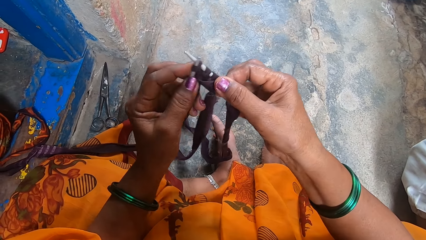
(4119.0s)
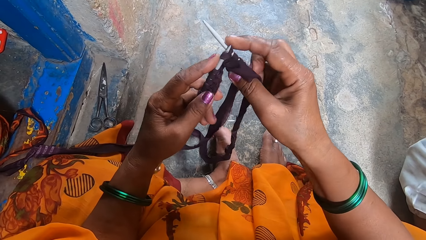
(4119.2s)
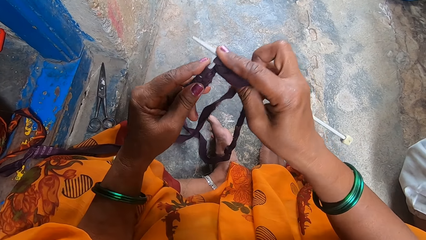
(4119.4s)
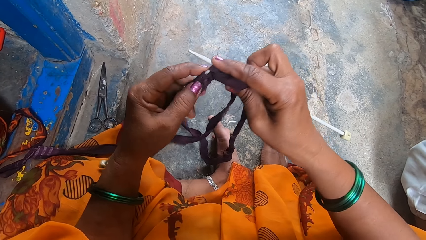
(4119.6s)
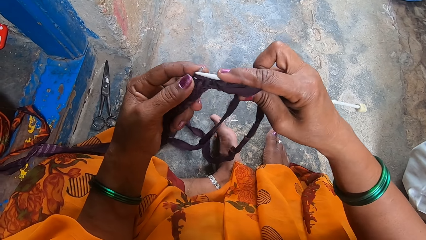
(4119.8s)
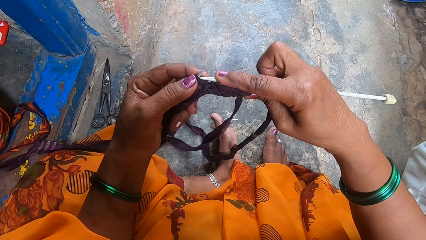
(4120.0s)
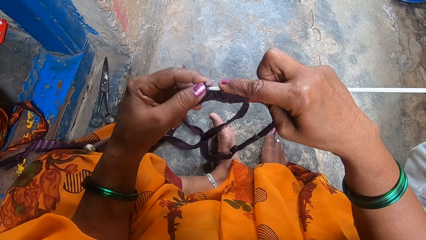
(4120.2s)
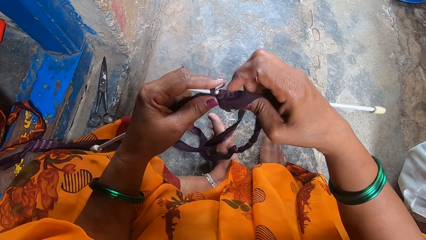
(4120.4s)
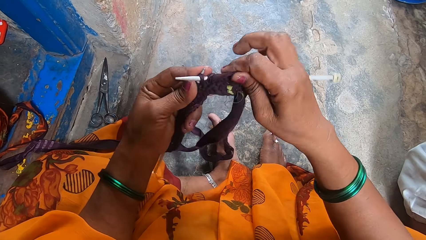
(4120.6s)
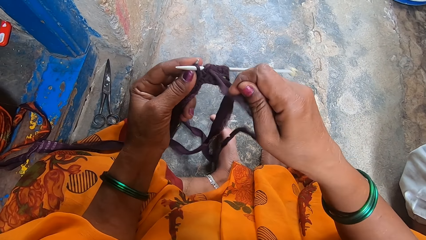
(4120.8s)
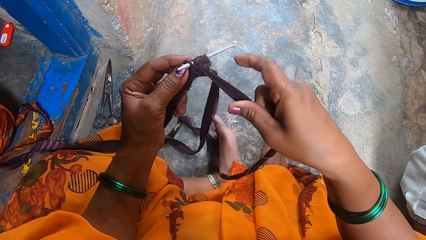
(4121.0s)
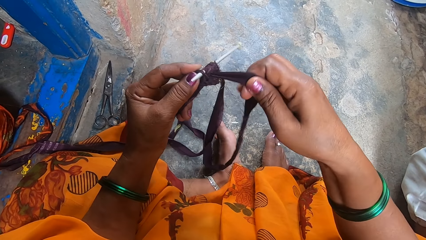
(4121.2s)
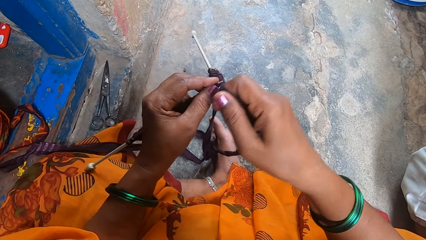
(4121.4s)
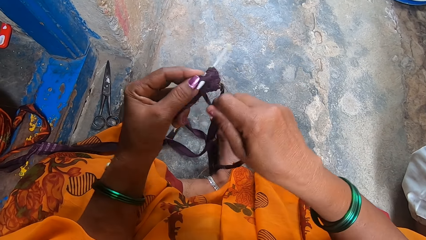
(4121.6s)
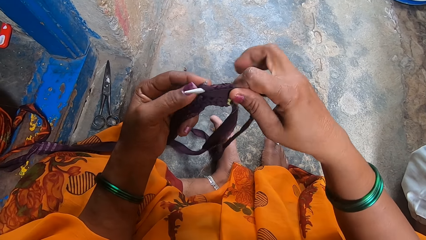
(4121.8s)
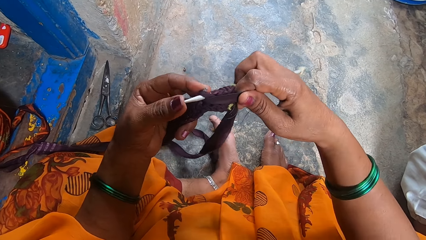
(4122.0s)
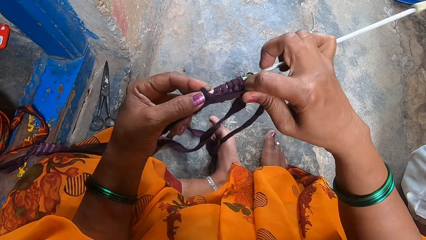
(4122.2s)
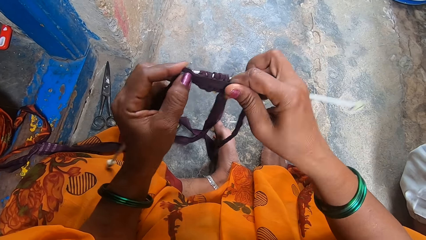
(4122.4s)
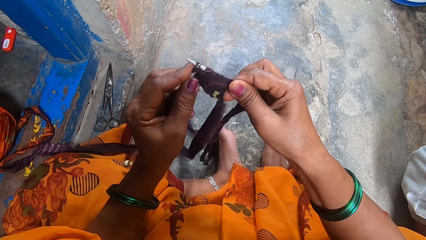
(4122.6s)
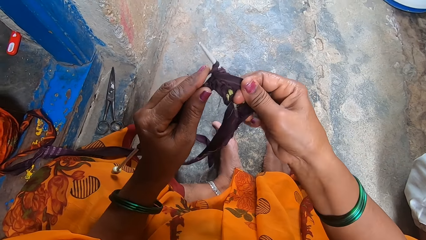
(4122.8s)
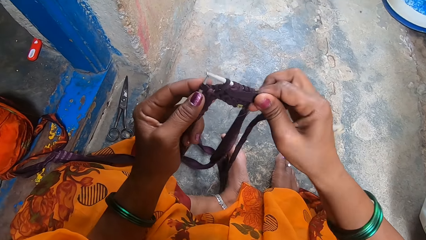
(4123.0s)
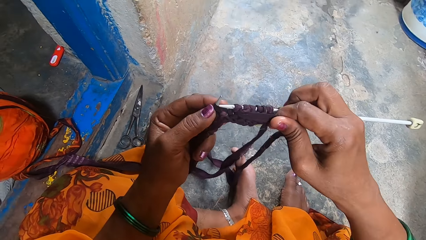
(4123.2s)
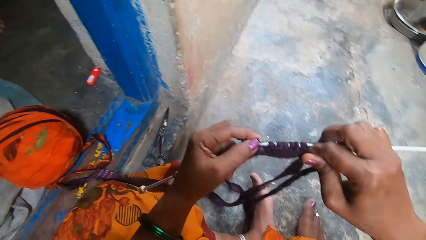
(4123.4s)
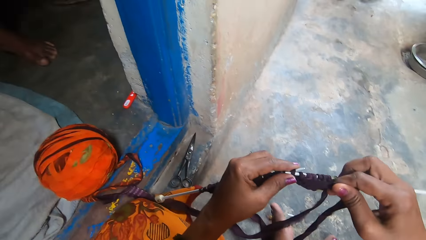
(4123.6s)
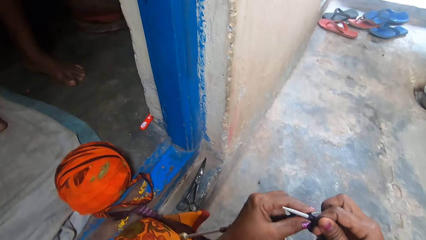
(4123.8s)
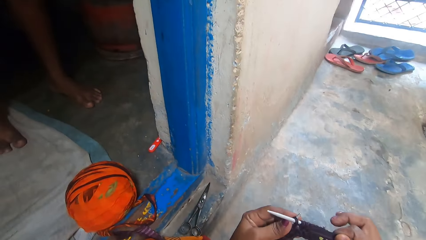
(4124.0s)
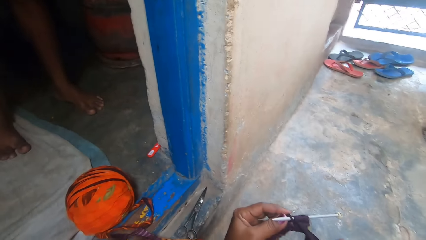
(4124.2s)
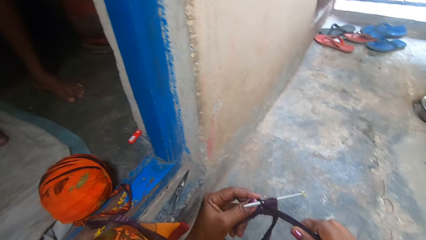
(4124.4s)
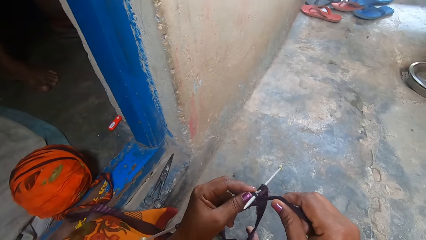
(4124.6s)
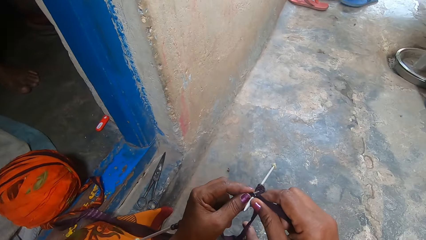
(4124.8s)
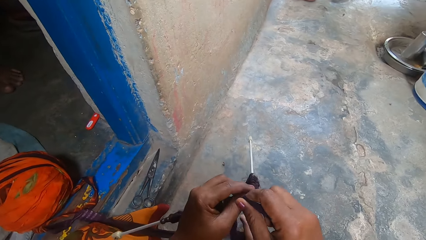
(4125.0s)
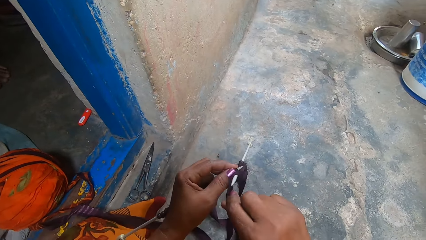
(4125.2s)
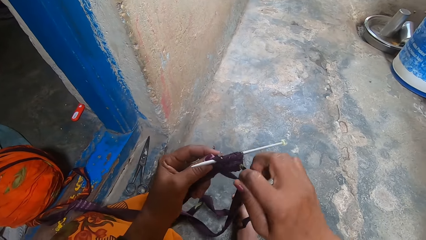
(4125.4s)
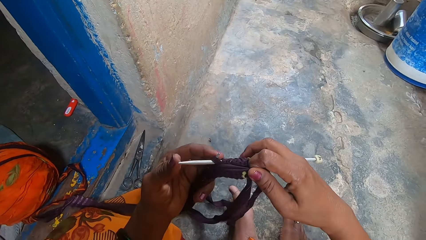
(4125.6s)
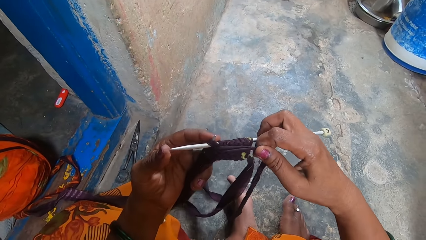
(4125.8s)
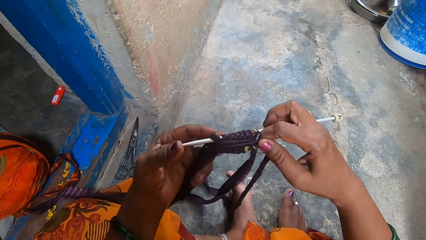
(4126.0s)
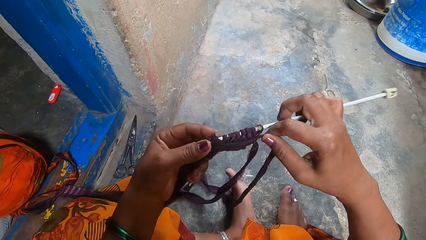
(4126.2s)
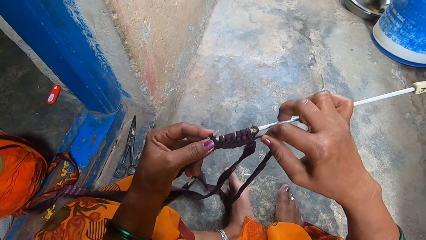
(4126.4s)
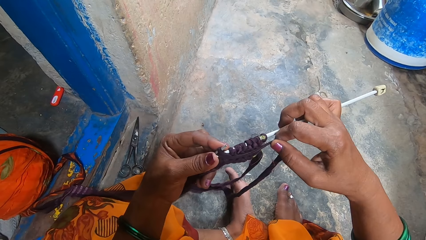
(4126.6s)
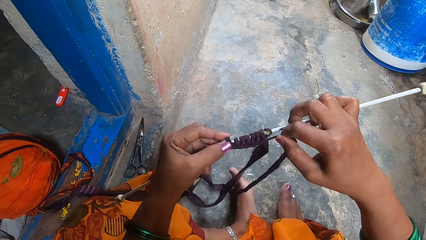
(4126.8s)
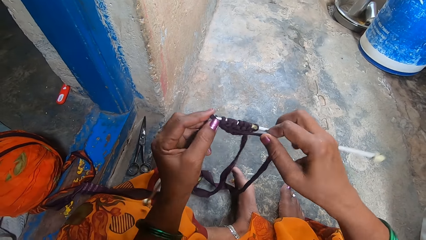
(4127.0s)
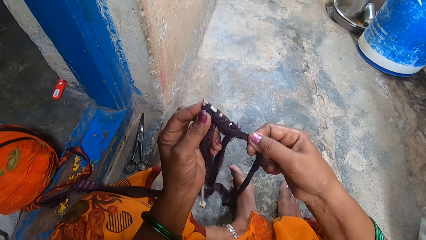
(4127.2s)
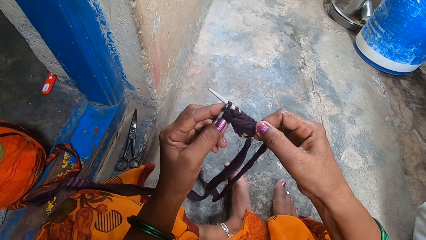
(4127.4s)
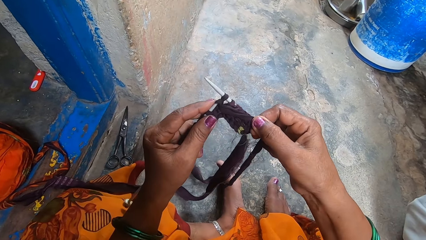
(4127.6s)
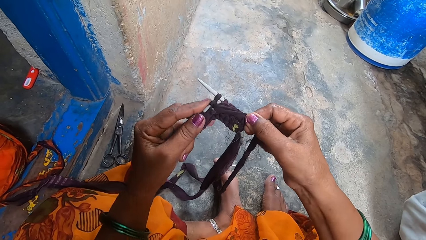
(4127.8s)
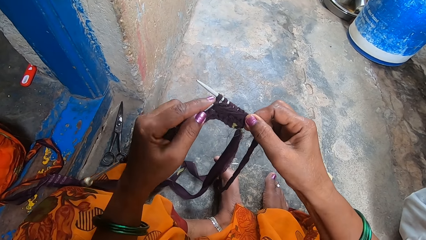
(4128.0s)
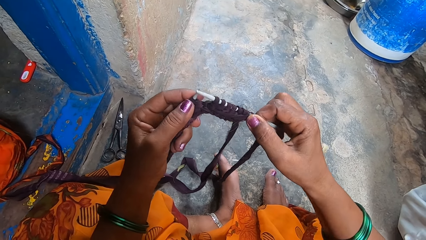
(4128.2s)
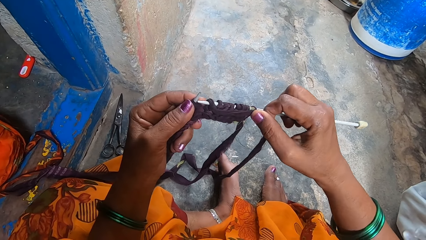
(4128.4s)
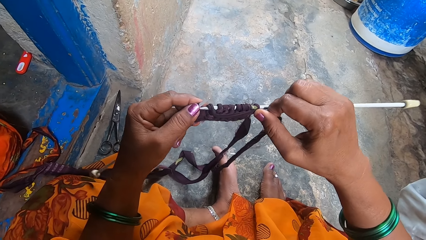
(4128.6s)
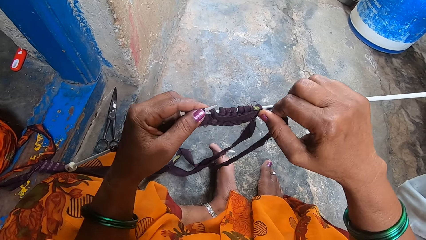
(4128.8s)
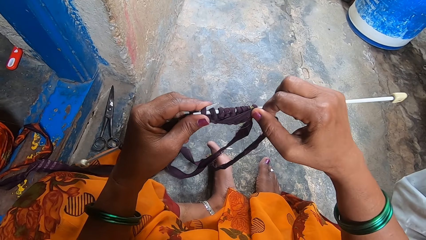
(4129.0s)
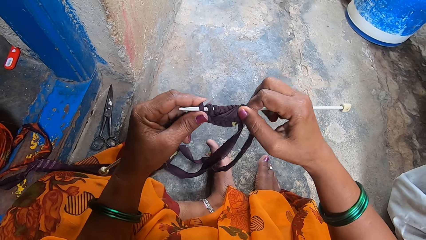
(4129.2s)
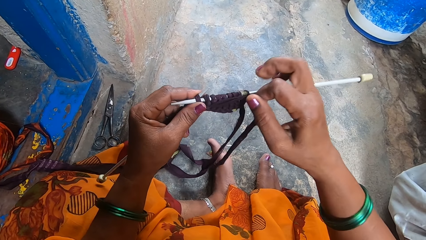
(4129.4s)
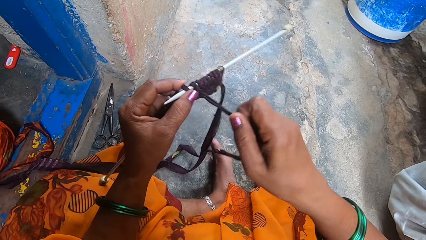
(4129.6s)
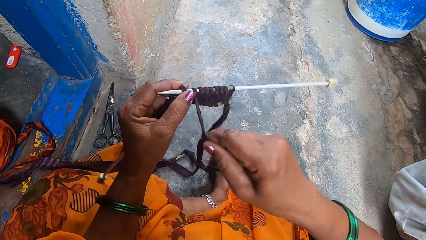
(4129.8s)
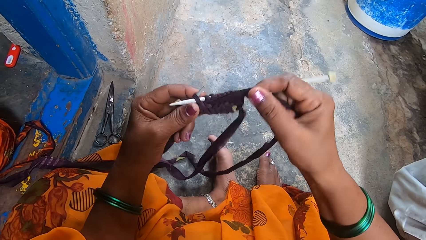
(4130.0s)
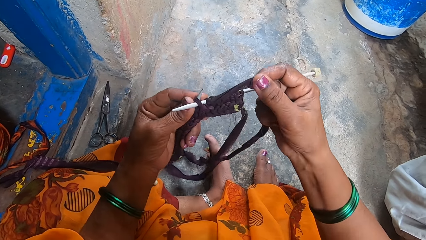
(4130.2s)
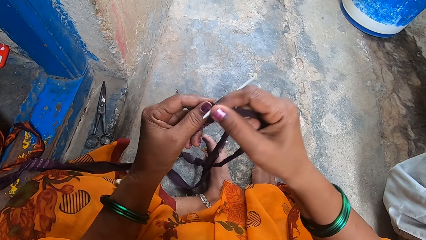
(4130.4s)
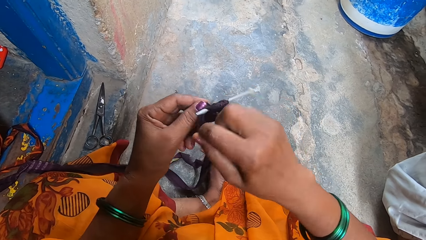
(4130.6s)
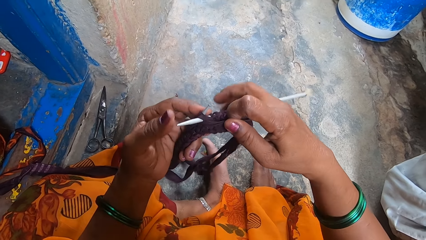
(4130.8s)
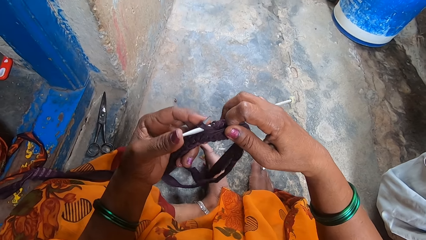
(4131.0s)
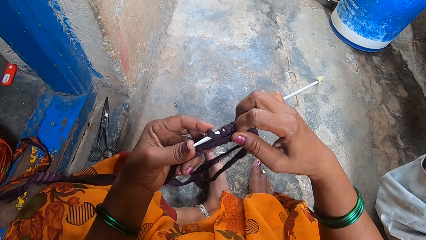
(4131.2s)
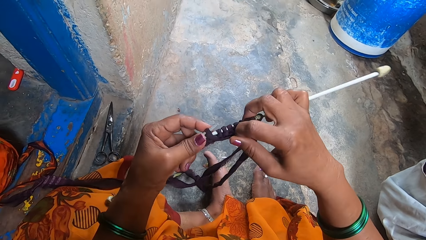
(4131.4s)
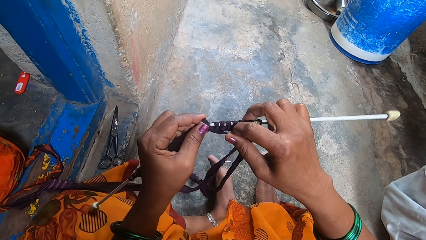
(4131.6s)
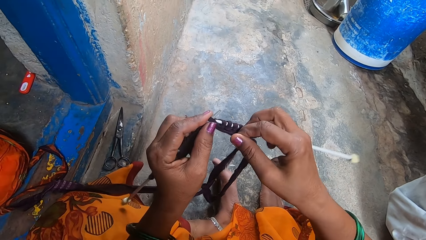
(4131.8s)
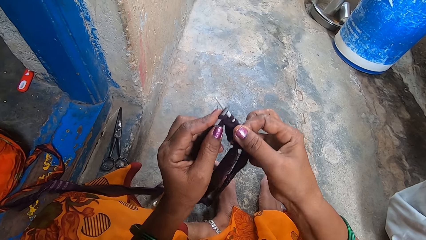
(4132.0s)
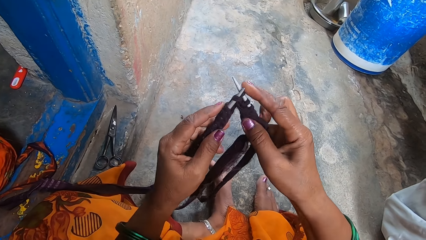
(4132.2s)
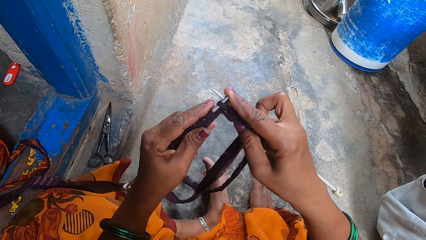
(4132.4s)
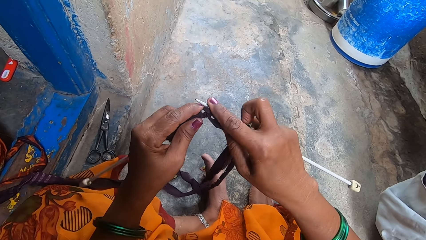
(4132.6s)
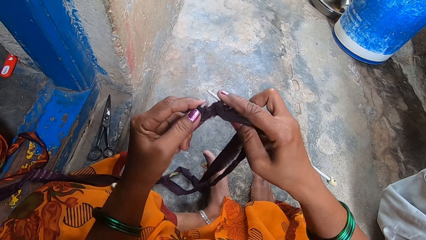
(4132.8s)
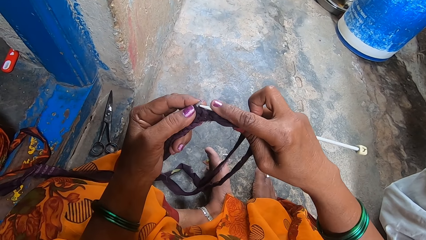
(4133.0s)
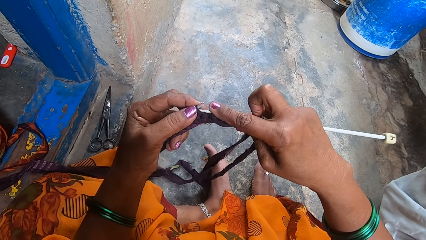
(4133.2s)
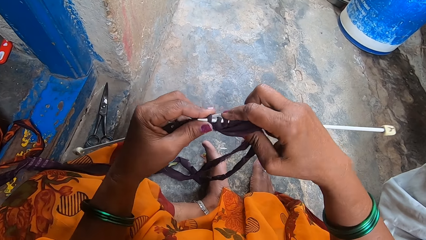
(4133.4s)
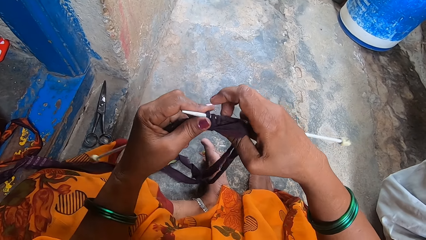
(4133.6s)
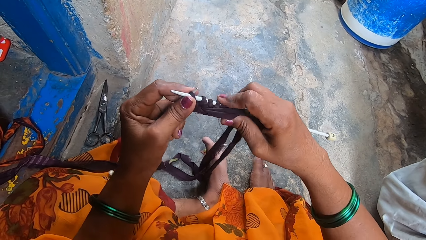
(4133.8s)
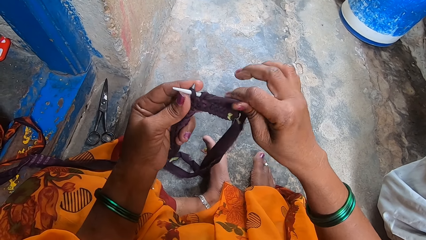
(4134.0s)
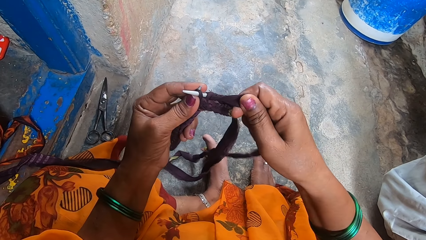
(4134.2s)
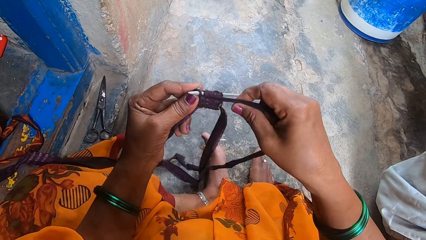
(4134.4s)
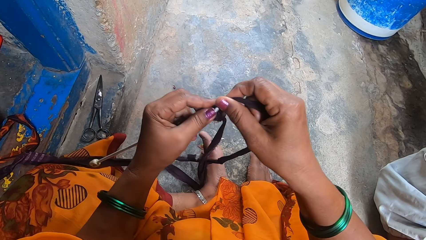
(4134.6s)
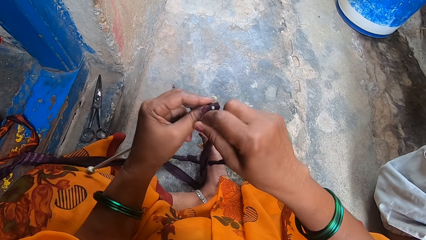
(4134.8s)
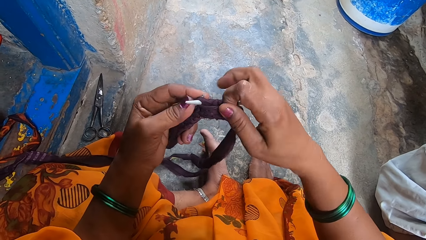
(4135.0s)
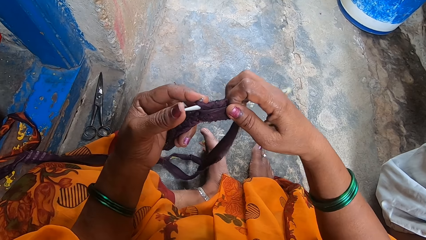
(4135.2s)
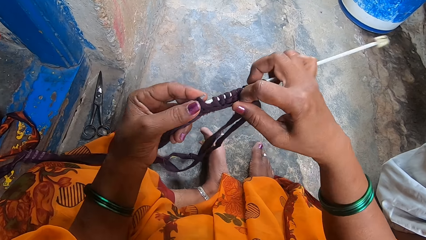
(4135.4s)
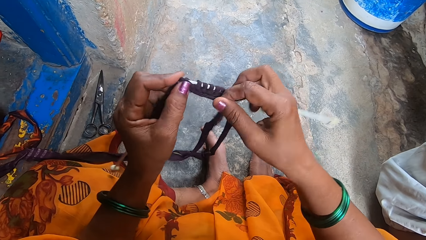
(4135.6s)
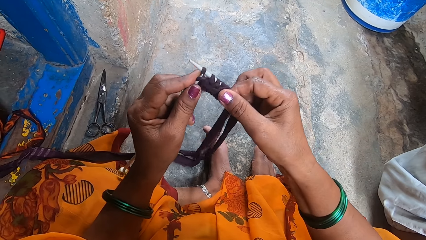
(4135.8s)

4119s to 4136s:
The camera wearer turns around. A man stands close to the door. A boy sleeps next to the camera wearer.
